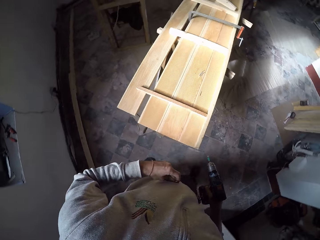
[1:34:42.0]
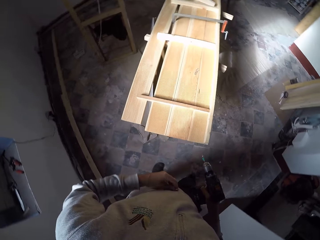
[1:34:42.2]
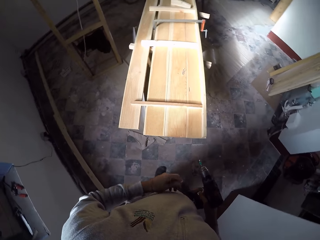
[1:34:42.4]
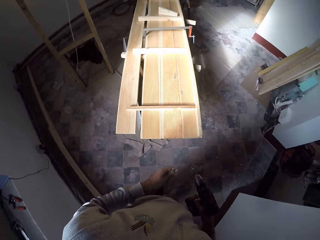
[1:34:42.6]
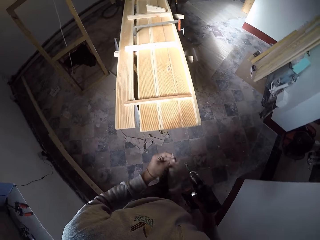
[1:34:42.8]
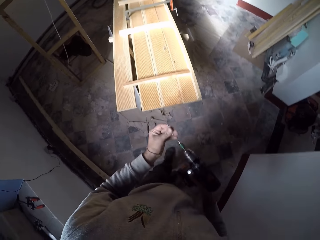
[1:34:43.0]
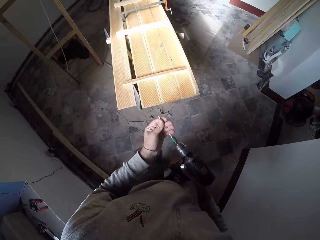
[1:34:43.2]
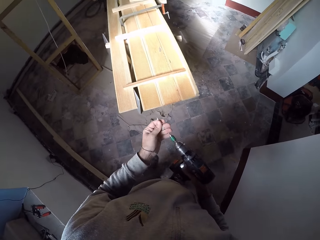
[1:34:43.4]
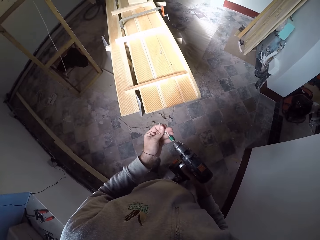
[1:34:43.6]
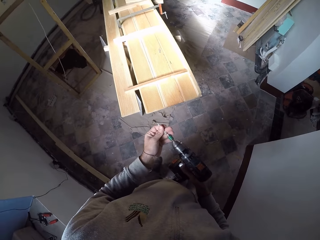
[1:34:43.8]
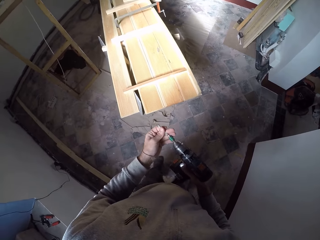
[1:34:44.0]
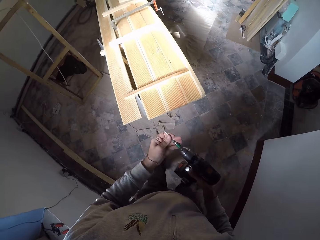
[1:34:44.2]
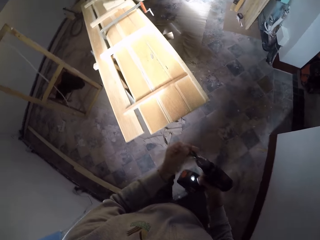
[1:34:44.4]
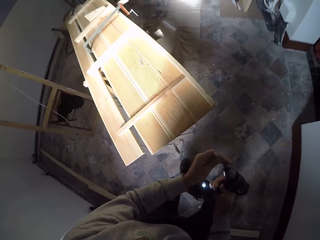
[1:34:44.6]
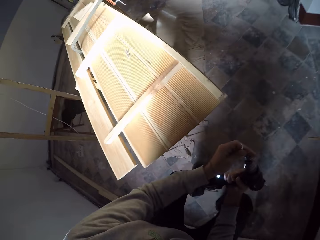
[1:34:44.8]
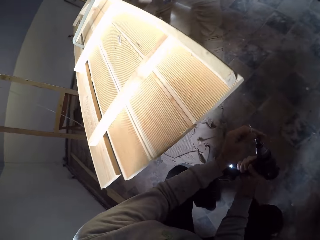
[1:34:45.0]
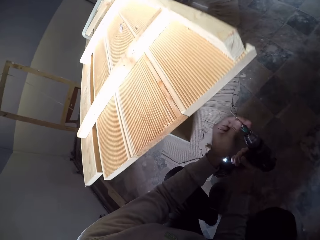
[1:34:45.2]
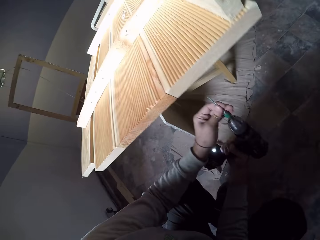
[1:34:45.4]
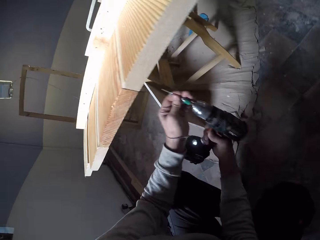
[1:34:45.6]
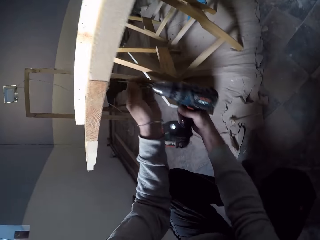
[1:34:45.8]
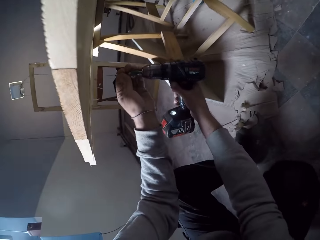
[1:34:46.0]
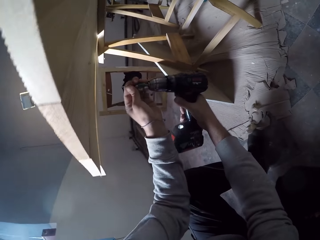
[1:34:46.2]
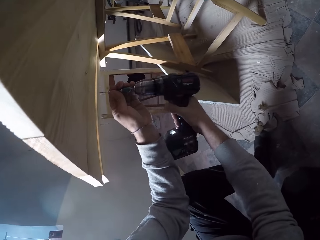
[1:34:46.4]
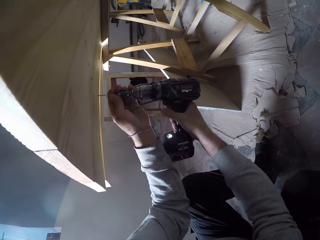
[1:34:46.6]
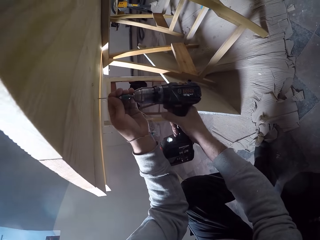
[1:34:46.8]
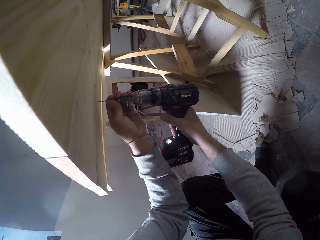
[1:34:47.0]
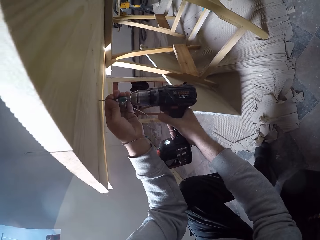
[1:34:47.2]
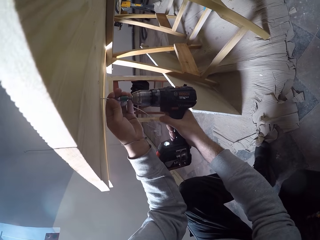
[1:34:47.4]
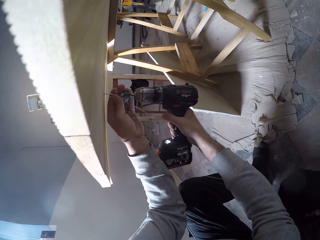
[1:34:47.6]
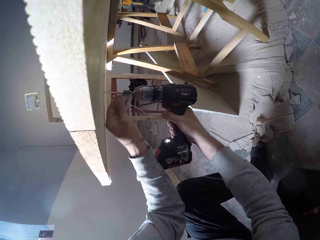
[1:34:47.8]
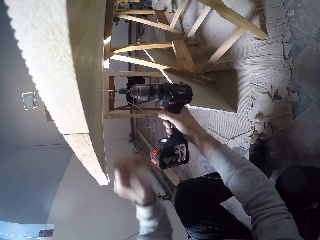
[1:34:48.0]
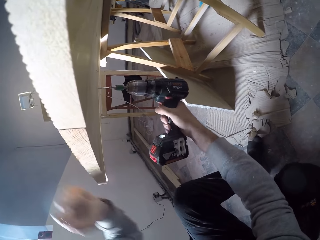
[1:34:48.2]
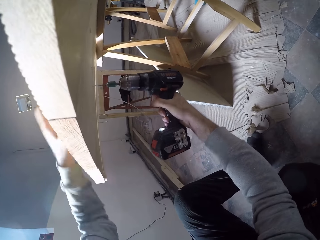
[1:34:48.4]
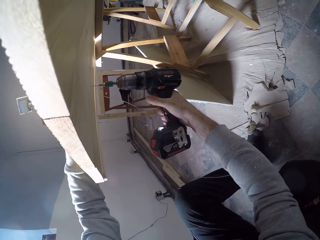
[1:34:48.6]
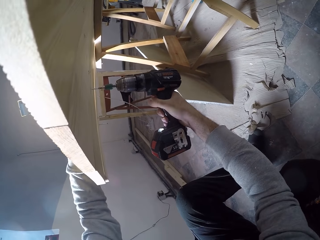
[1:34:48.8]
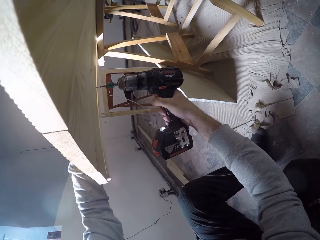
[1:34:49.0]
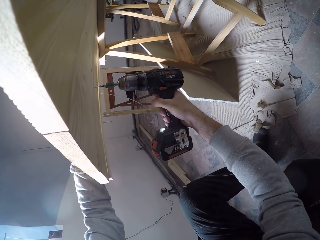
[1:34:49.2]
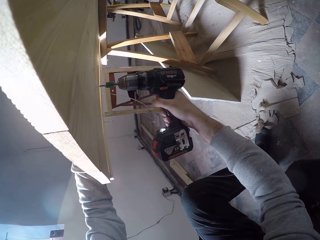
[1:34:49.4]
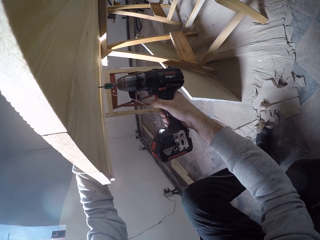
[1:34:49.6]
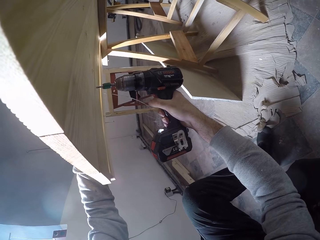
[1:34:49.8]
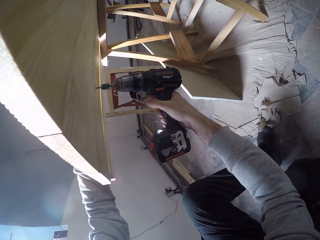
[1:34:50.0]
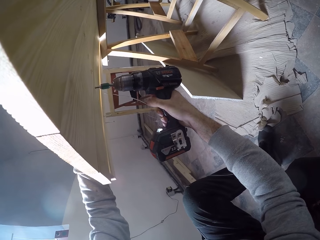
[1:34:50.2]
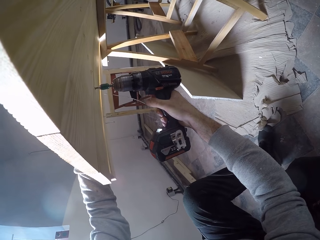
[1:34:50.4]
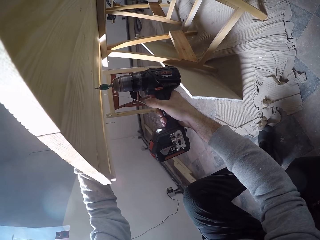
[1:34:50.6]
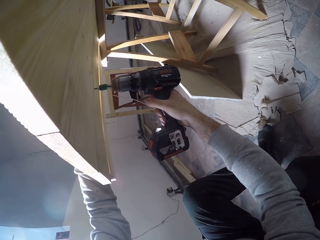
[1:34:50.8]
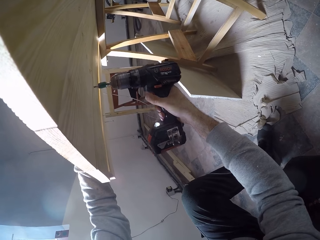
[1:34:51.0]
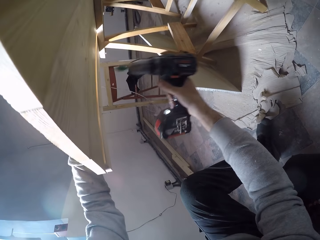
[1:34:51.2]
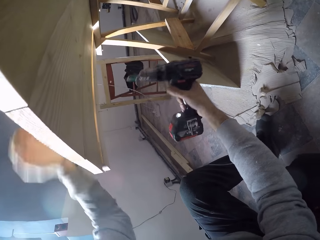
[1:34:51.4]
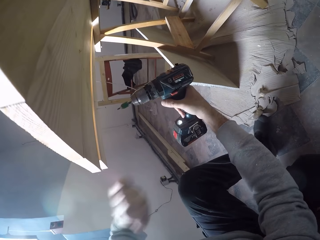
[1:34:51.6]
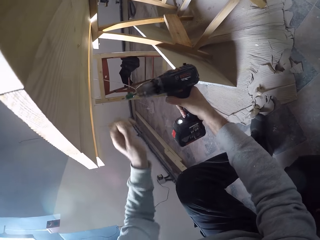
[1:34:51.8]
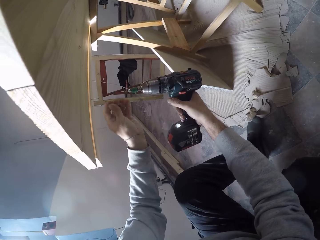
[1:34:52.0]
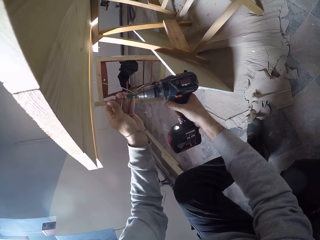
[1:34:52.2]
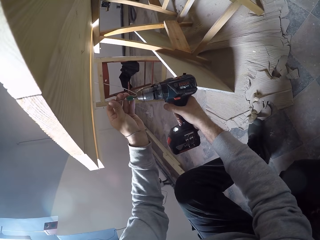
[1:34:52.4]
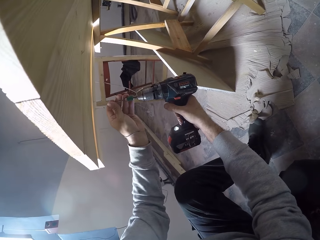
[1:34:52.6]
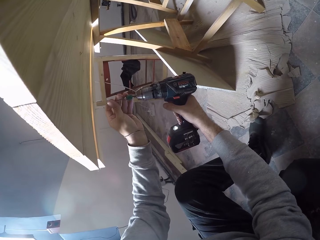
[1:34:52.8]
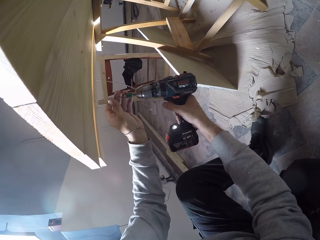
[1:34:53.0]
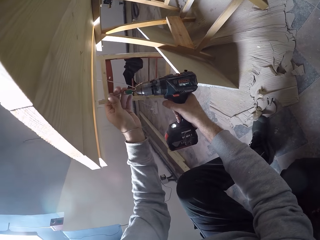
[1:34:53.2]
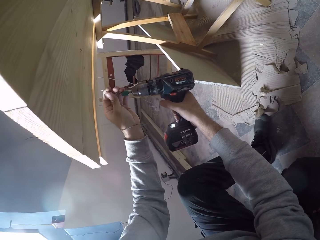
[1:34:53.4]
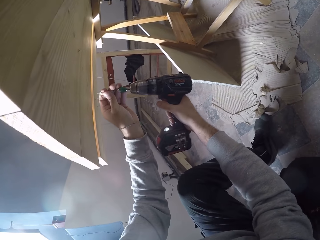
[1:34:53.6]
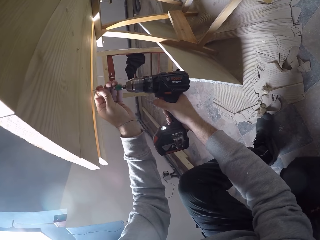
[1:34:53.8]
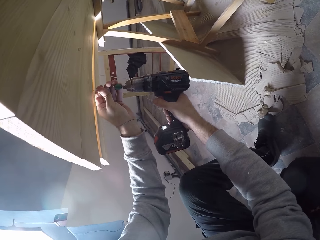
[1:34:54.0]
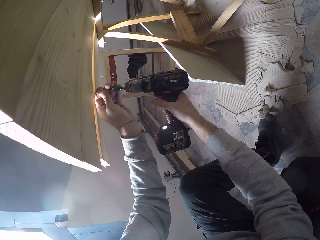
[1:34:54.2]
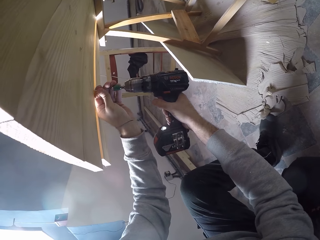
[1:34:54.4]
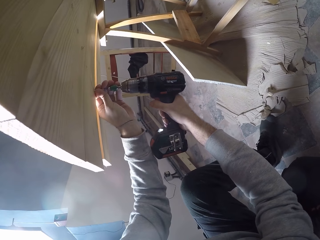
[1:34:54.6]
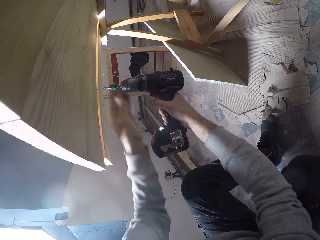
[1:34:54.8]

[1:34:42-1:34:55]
The camera wearer fixes the drill bit on the drilling machine with his left hand. He bends under the wood piece. He drills a hole on the wood piece with the drilling machine in both hands. He fixes the drill bit on the drilling machine with his left hand.

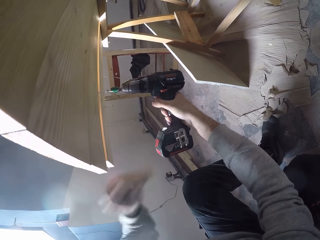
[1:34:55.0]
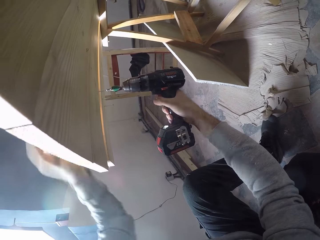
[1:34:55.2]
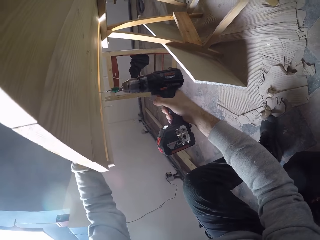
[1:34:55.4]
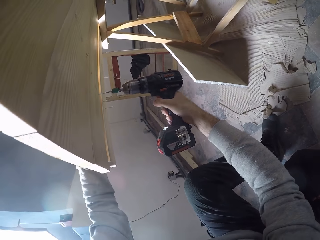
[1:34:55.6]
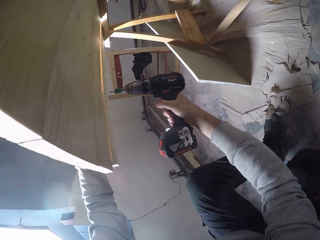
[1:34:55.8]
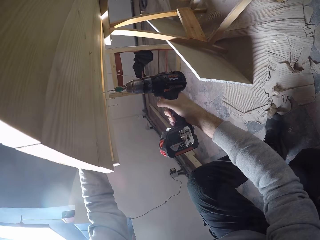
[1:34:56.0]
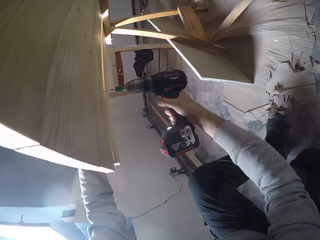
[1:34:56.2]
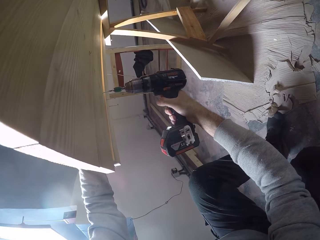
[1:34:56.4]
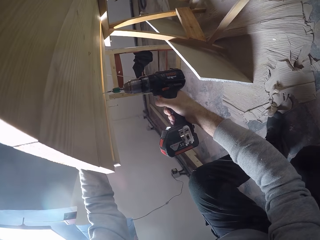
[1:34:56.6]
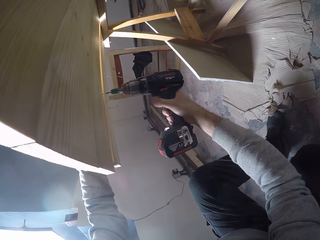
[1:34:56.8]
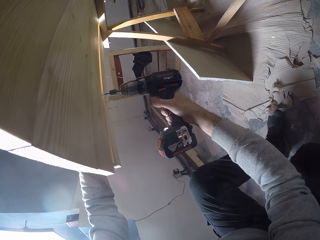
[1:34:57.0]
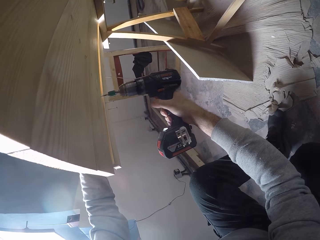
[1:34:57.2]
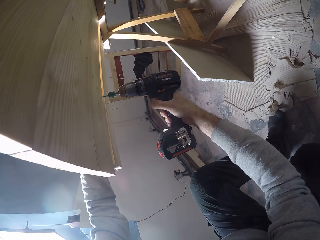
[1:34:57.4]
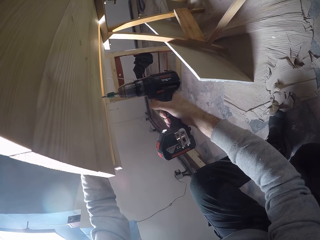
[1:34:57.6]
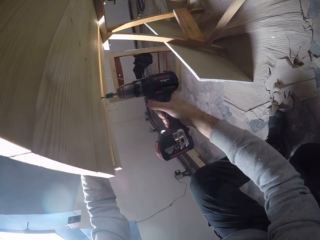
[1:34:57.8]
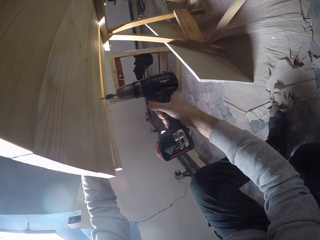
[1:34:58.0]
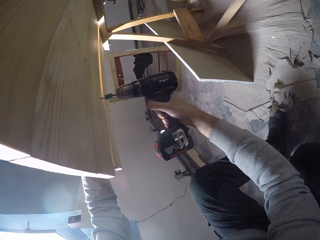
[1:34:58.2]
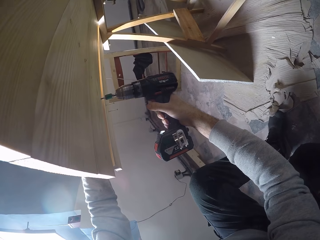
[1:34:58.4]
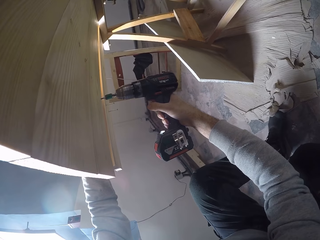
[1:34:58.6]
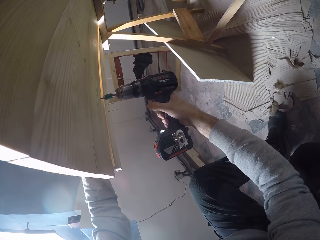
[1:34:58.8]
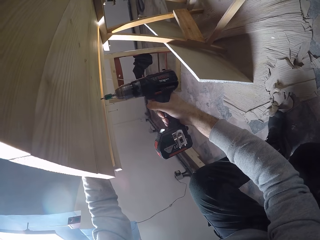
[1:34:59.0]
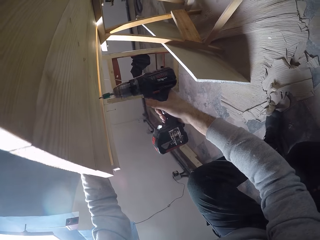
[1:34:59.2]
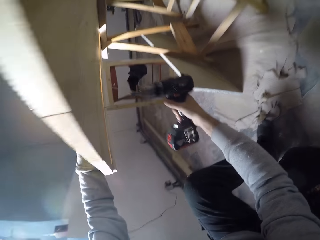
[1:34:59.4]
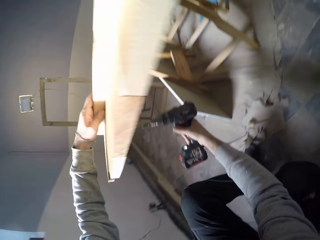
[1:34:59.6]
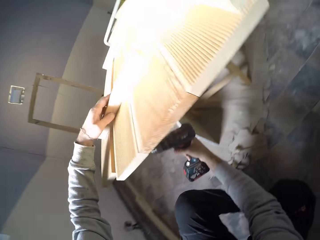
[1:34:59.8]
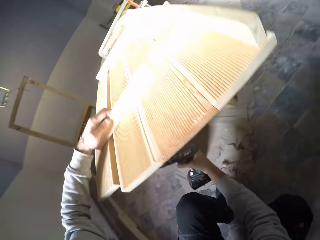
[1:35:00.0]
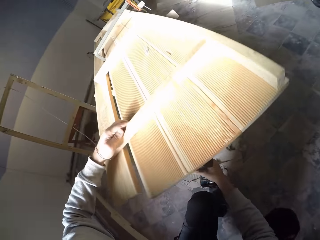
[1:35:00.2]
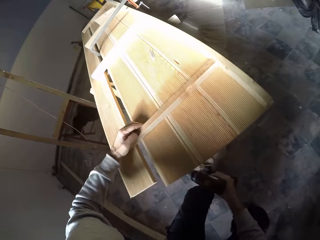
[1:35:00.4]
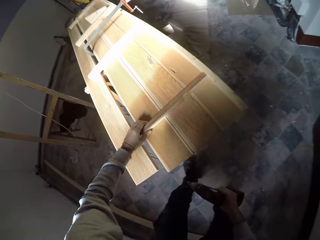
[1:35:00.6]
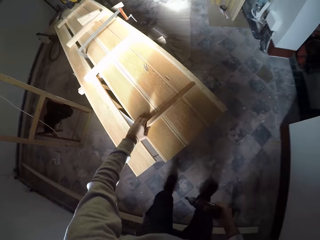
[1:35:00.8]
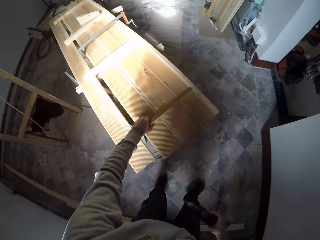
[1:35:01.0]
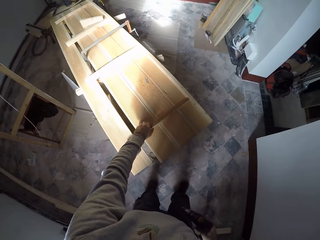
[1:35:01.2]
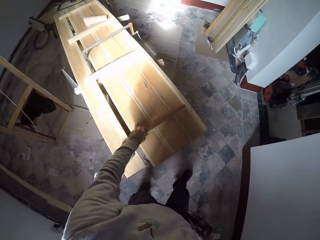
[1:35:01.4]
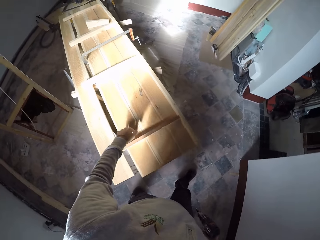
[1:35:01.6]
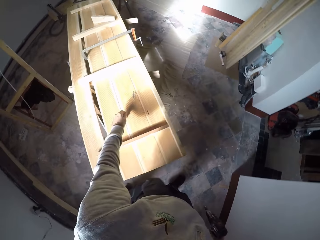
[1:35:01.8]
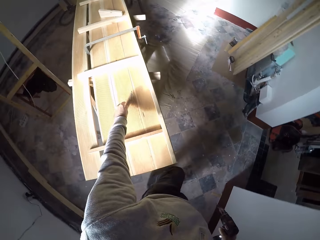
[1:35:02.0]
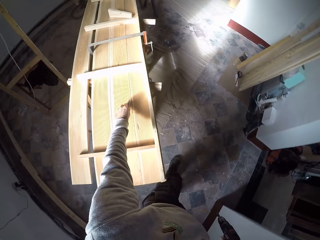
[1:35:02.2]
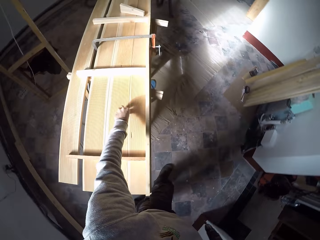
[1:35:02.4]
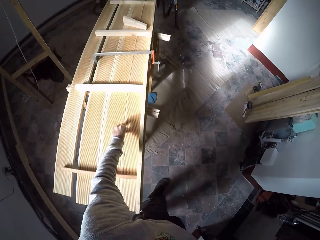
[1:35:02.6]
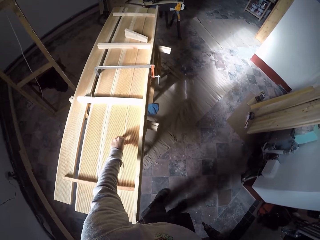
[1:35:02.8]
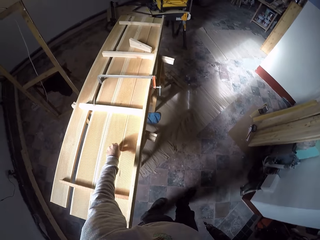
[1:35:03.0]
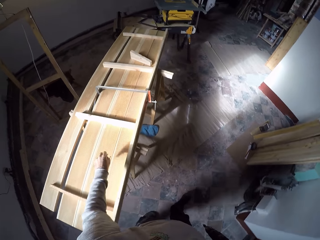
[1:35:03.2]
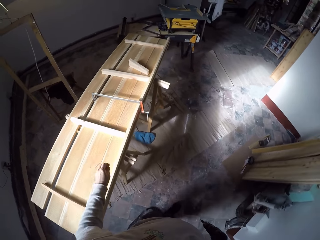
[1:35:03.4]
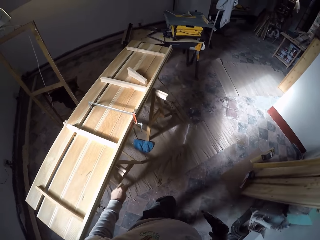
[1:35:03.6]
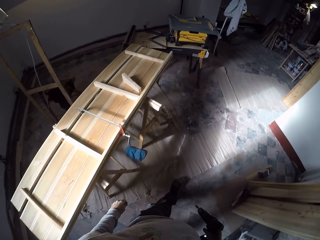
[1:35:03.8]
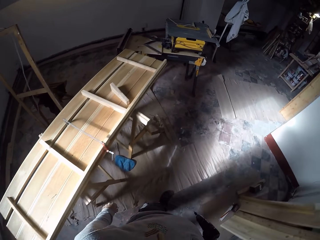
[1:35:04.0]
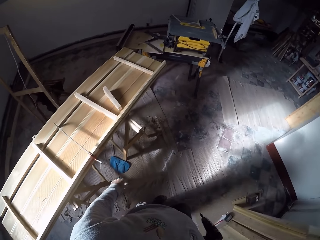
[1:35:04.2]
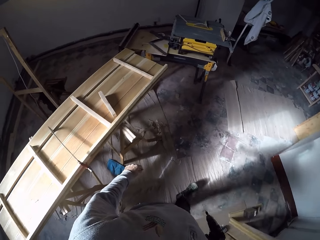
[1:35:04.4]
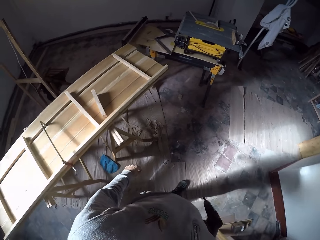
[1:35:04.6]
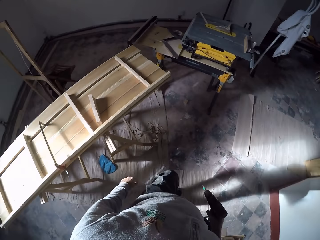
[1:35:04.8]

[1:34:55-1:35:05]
The camera wearer drills a hole on the wood piece with the drilling machine in both hands. He stands up from under the wood piece. He picks up a drill bit on the wood piece with his left hand.
